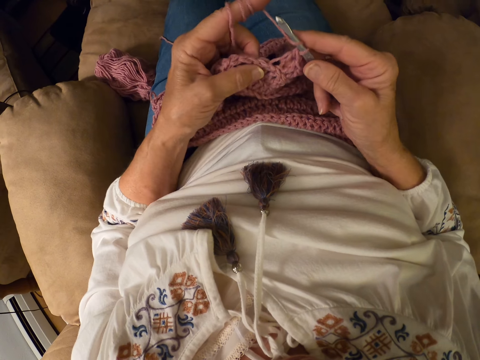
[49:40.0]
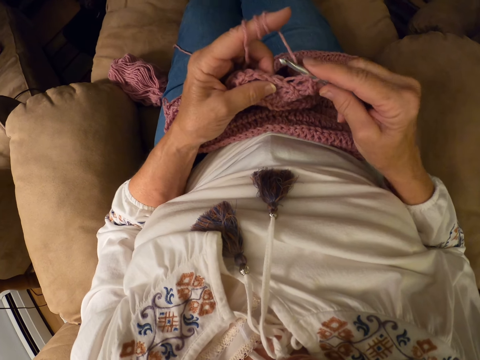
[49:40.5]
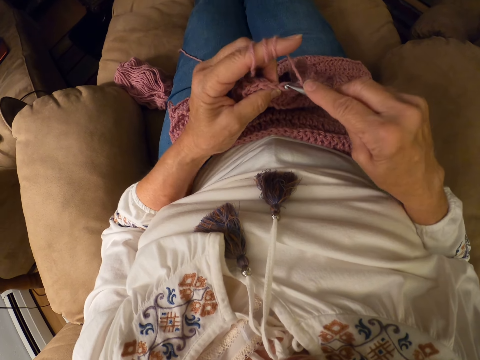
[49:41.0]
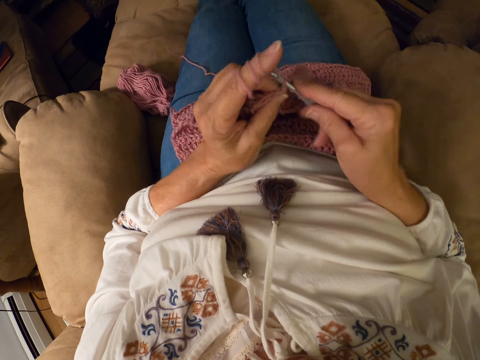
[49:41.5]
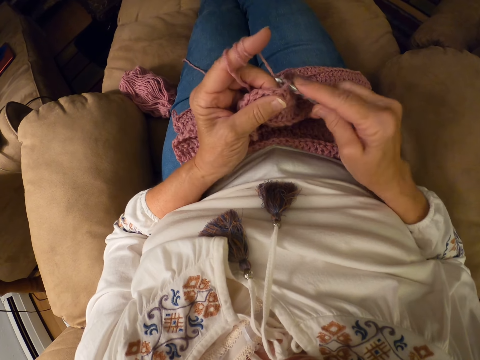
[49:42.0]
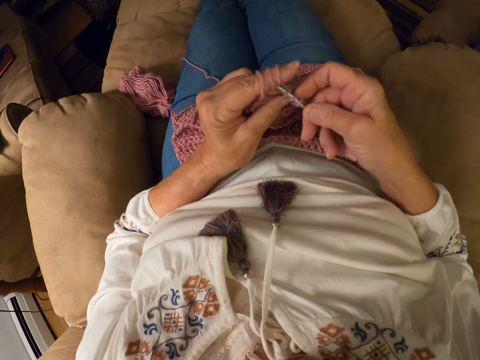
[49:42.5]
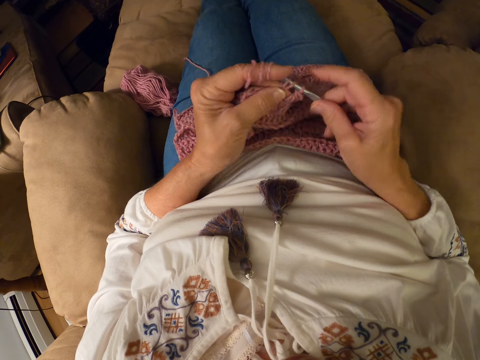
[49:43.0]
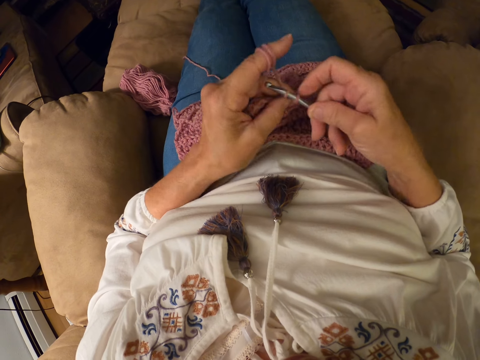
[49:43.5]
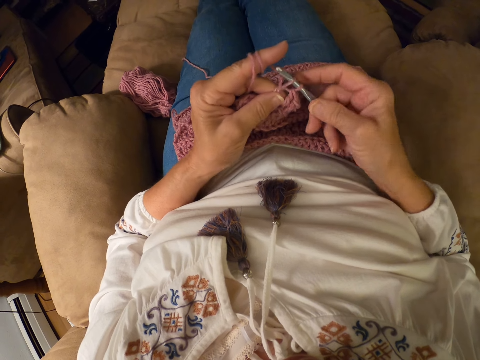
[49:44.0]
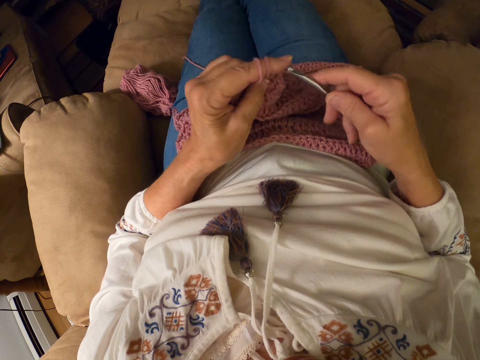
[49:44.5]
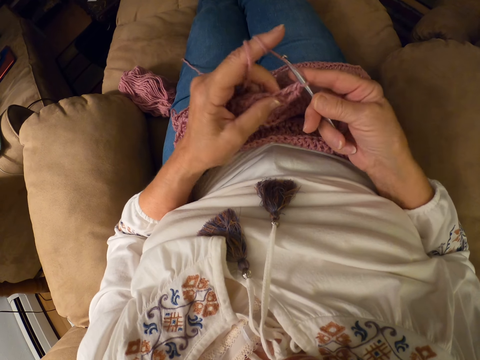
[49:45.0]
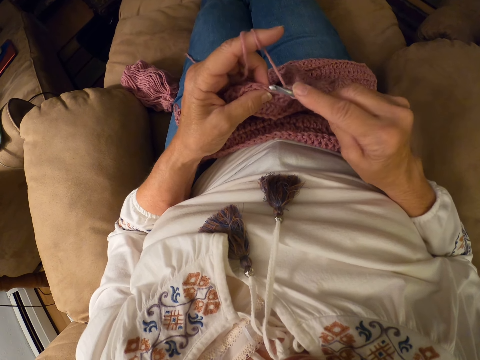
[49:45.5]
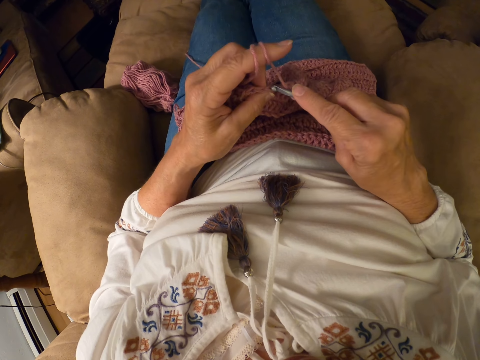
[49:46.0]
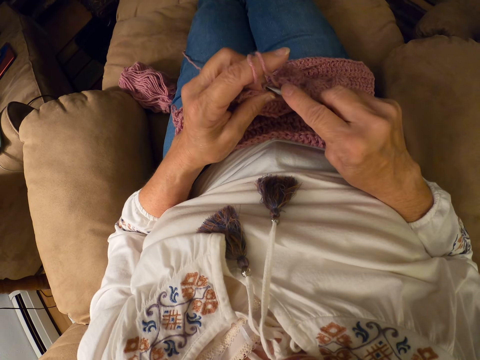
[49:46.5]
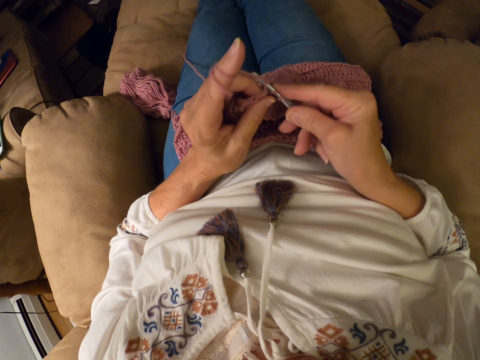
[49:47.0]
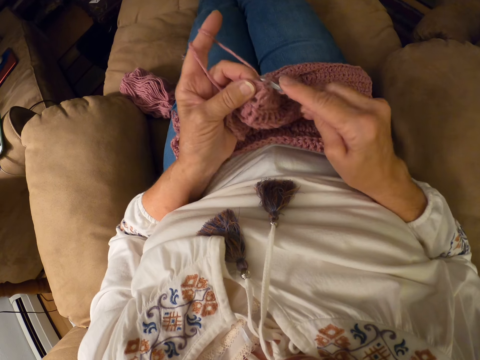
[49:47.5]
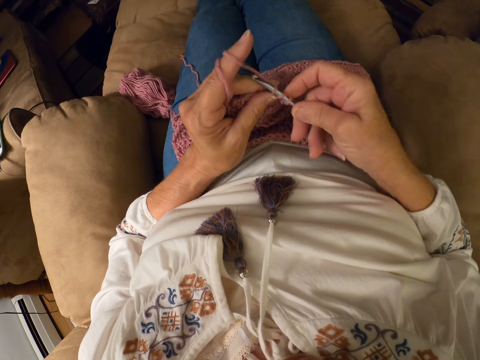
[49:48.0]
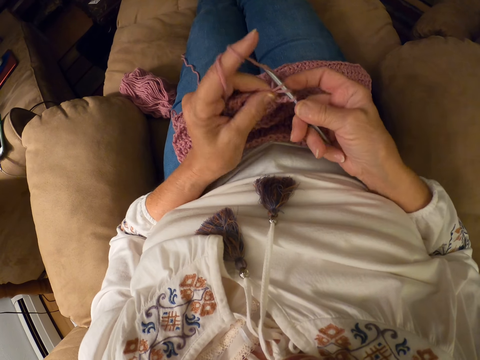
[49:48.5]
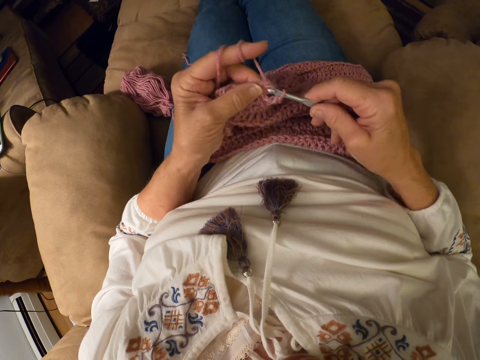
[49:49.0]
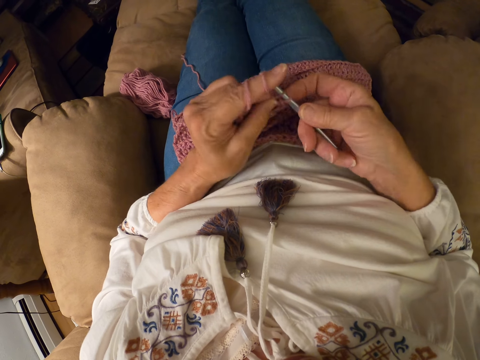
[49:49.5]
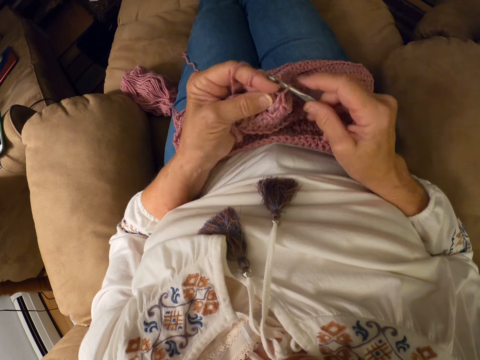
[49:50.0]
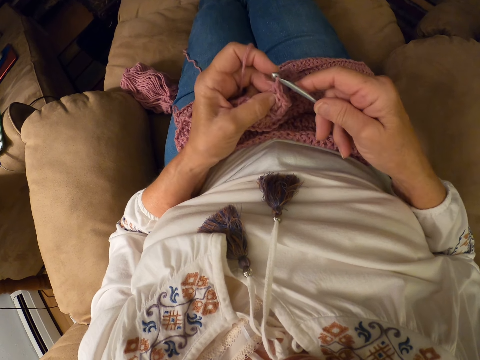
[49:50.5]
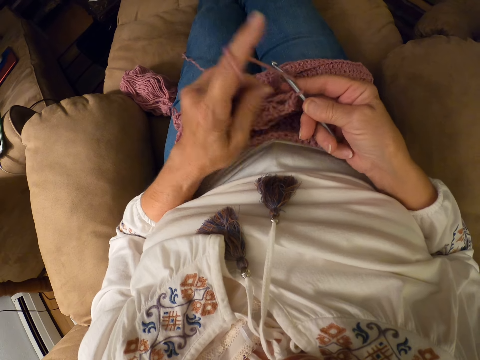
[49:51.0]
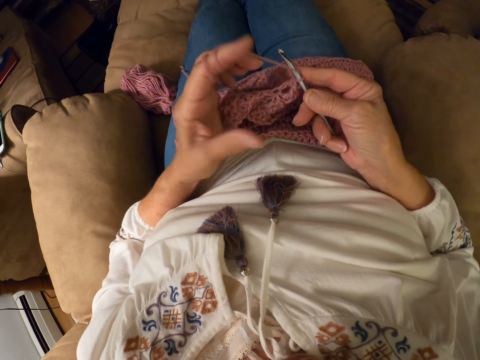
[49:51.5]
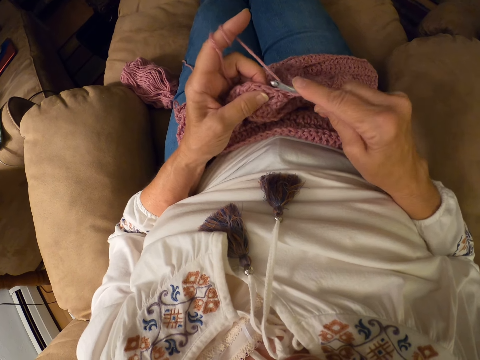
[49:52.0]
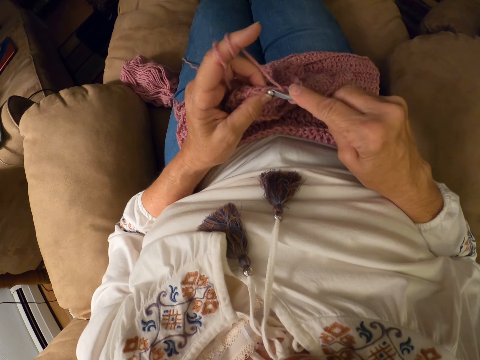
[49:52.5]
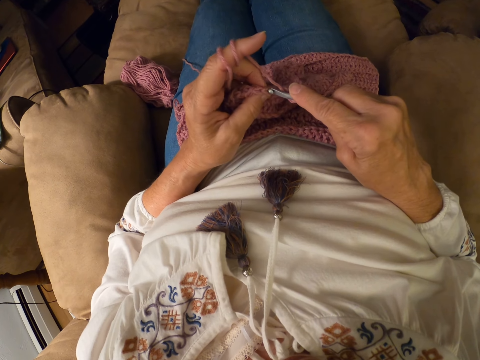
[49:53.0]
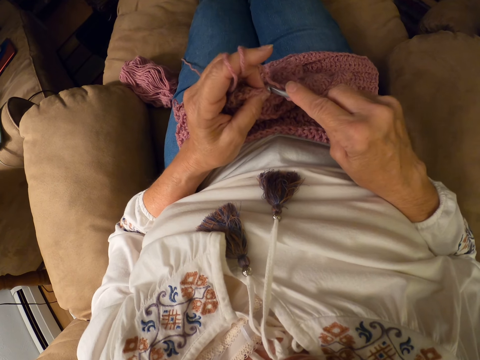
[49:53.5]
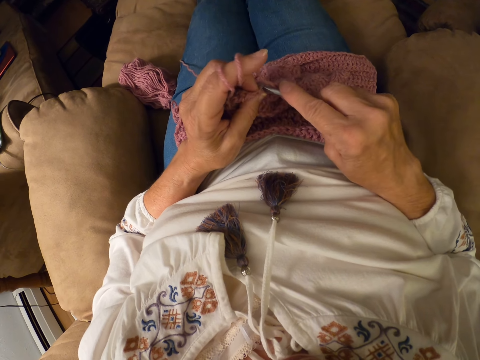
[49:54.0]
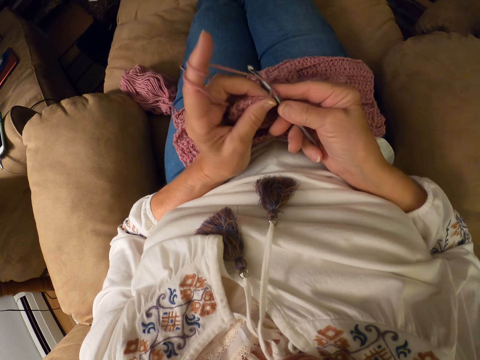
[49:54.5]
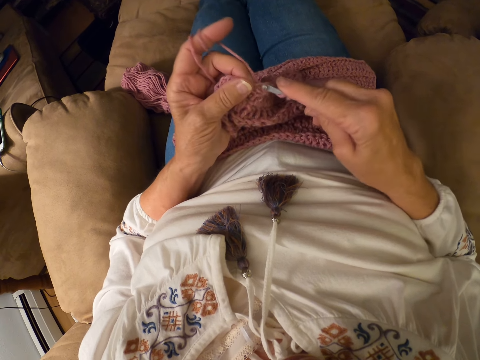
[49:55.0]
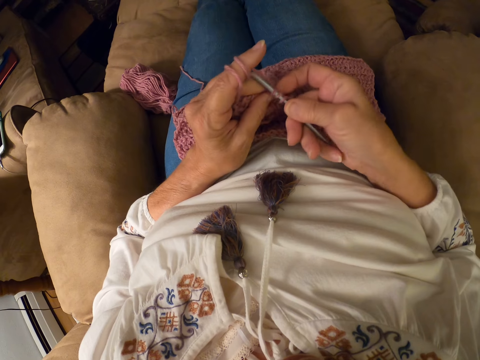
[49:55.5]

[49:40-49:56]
The camera wearer crochets the yarn with a crochet hook. She winds the yarn on her left index finger. She crochets the yarn with the crochet hook.

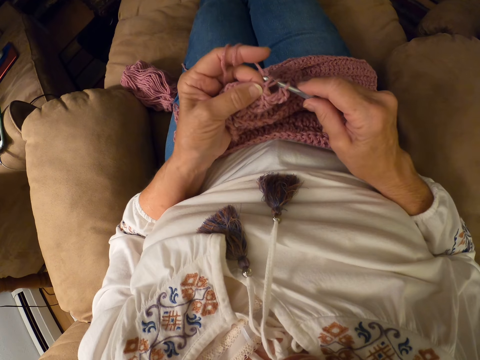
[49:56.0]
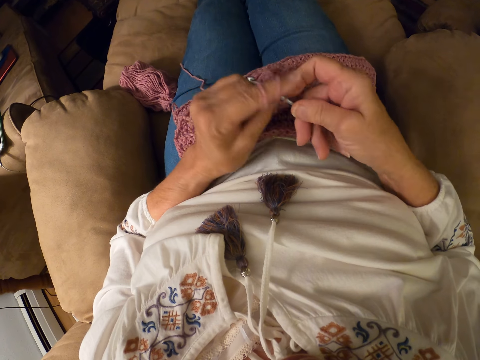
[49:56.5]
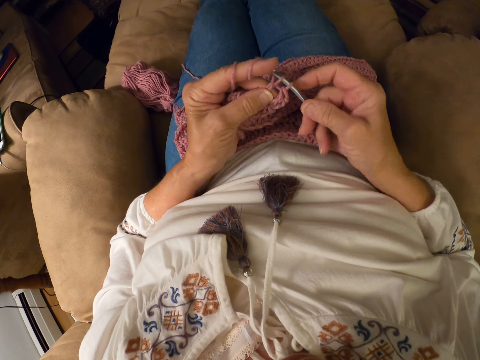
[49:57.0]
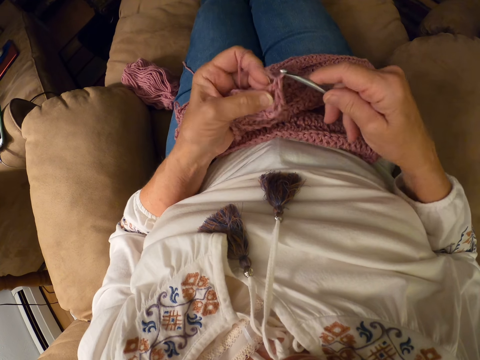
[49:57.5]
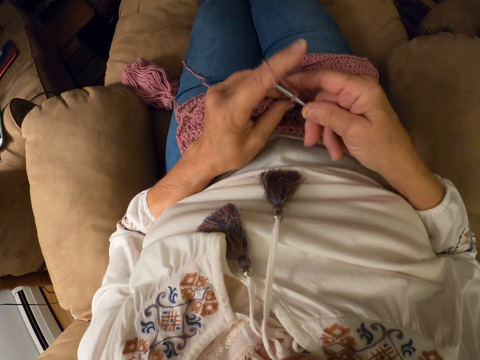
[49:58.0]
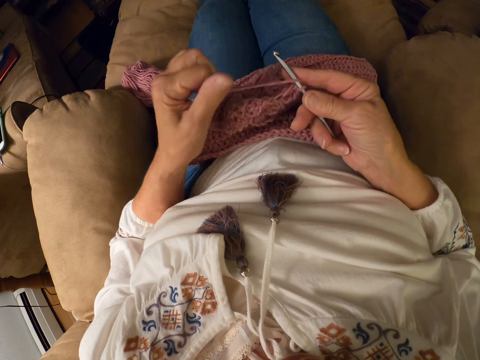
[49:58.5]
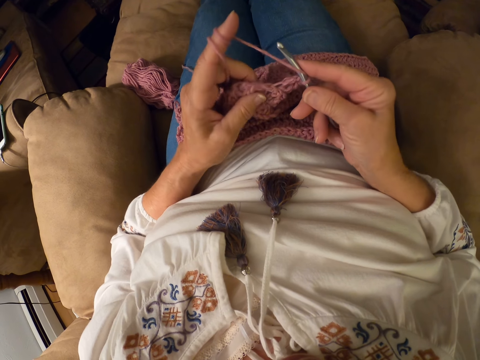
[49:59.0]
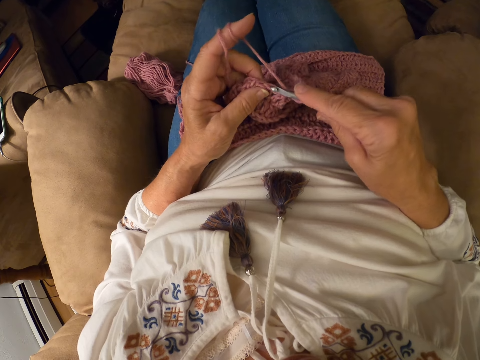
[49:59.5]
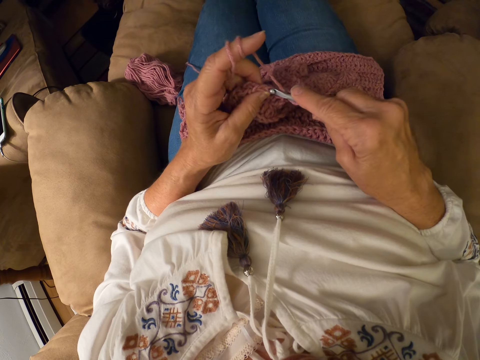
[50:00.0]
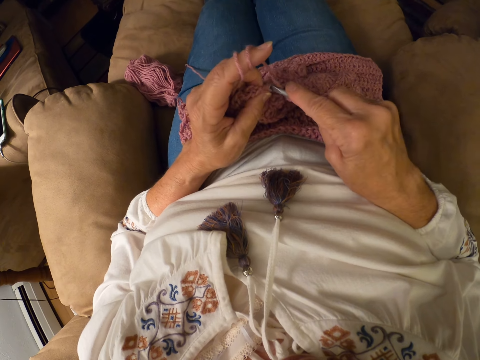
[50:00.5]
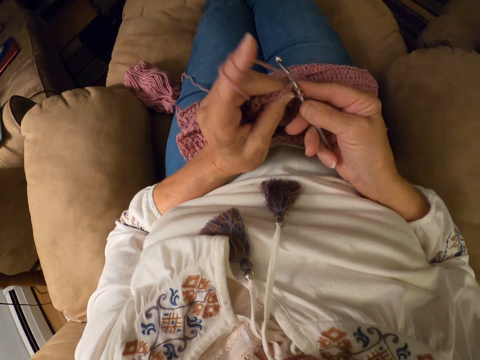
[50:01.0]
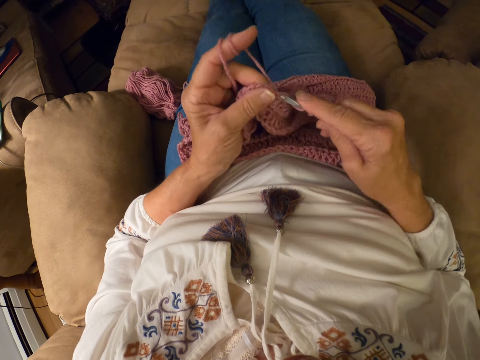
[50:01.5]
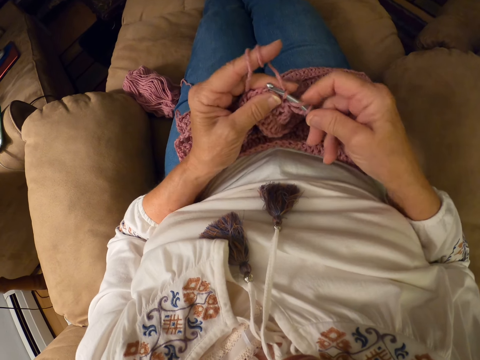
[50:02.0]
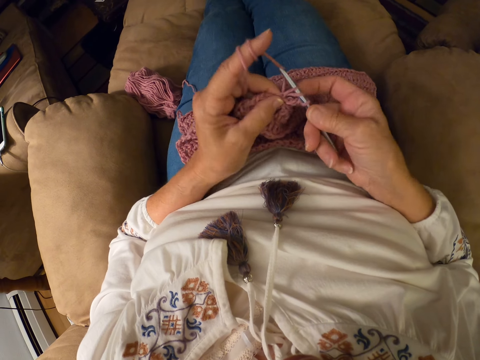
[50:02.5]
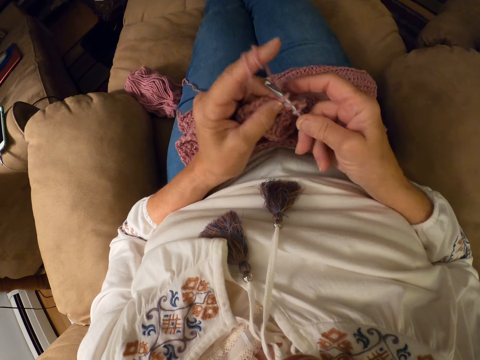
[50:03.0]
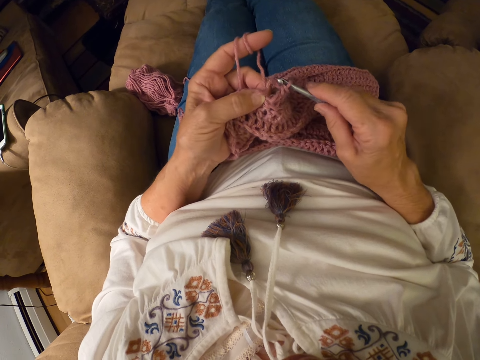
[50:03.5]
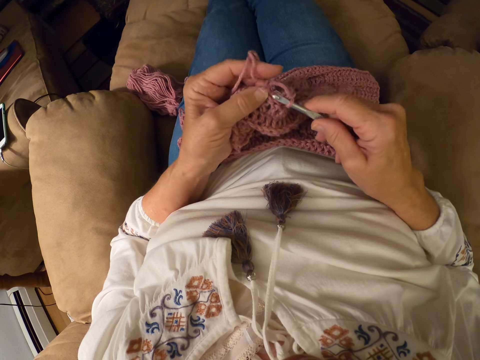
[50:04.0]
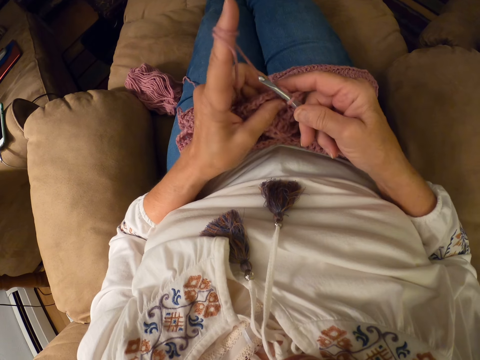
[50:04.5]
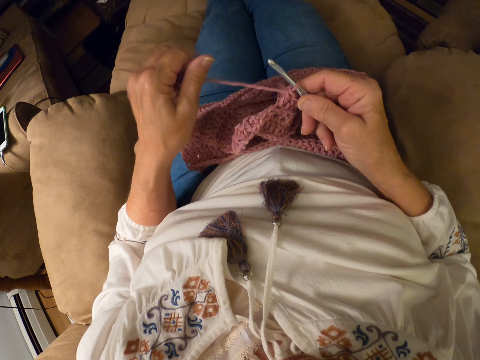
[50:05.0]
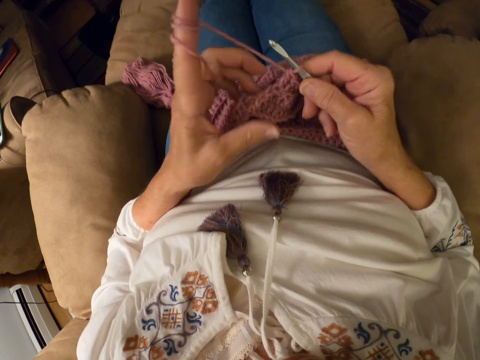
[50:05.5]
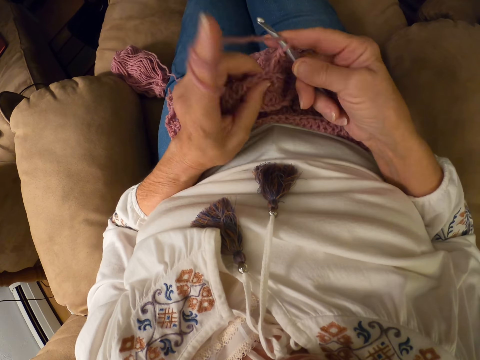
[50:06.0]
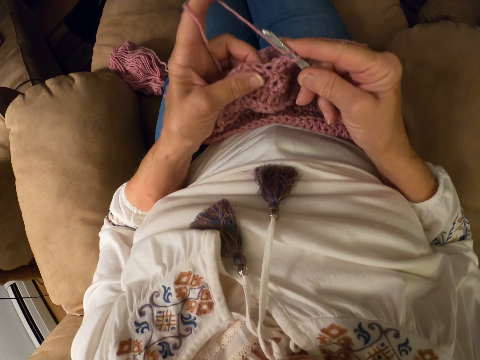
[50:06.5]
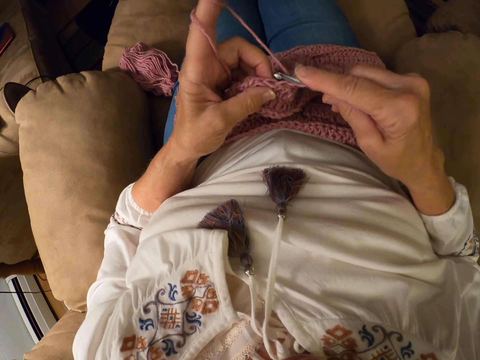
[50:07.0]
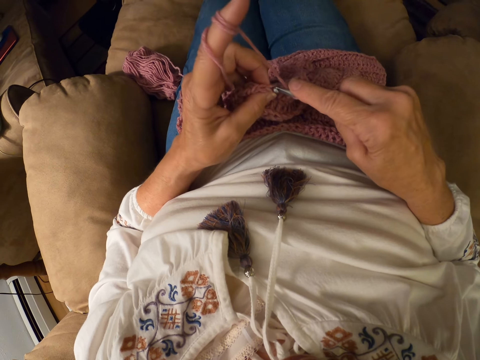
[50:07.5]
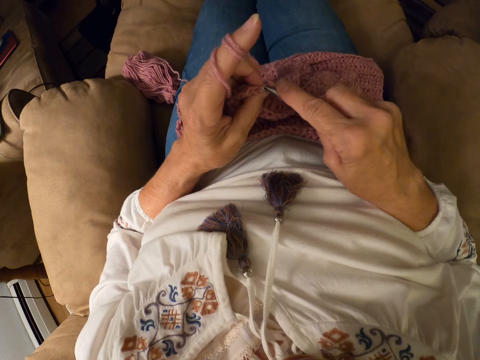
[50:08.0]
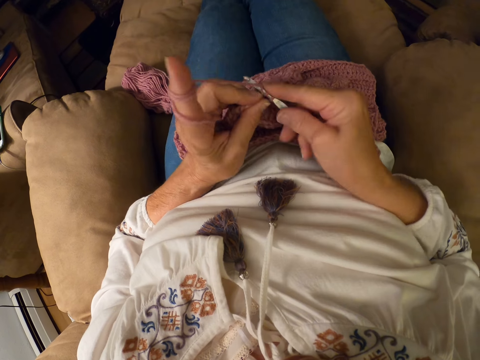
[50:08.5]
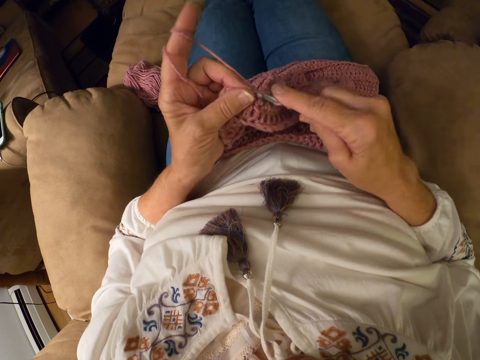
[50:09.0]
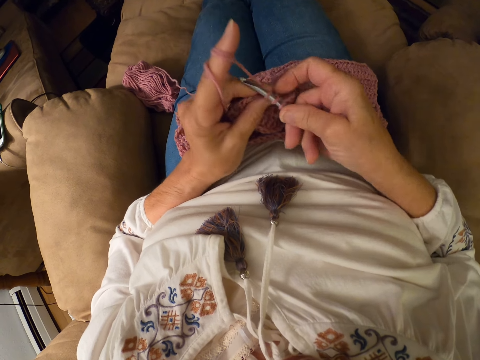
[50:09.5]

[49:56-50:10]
The camera wearer winds the yarn on her left index finger. She crochets the yarn with a crochet hook. She winds the yarn on her left index finger. She crochets the yarn with the crochet hook.
